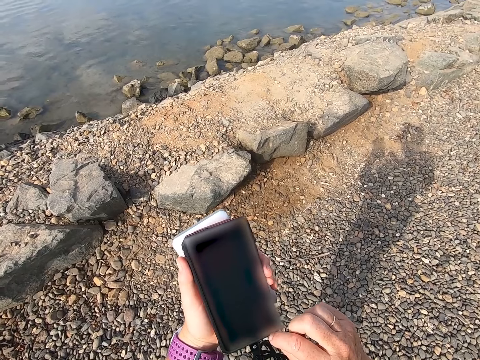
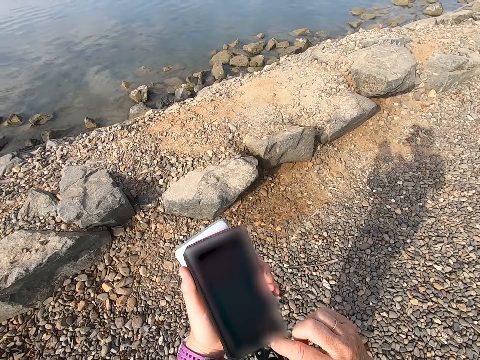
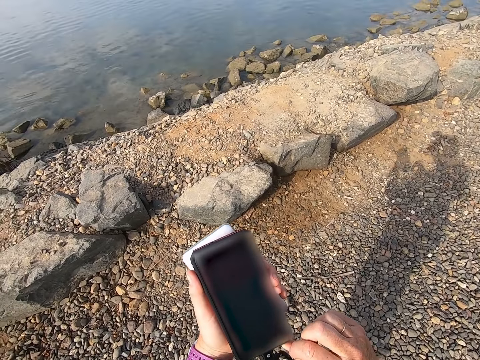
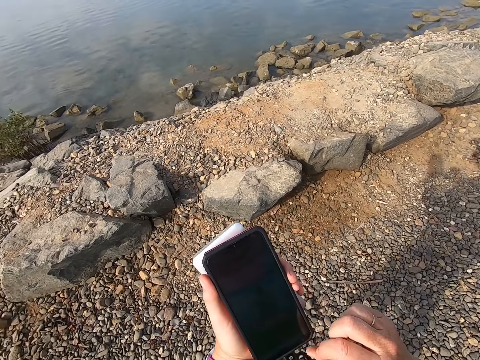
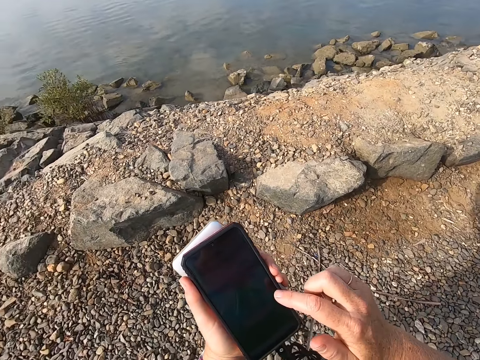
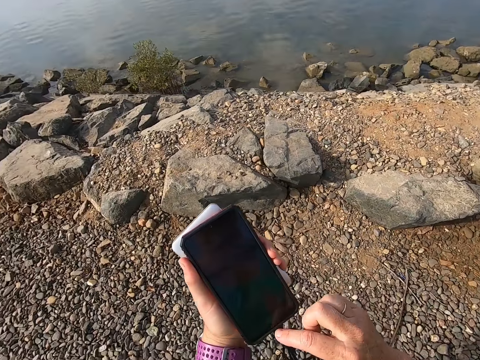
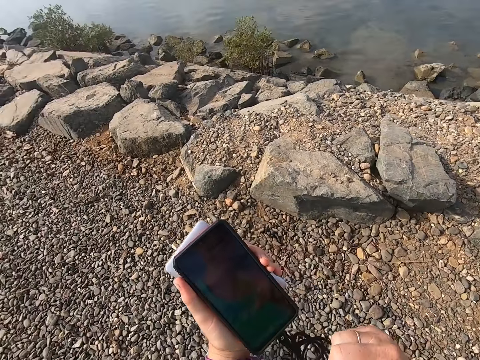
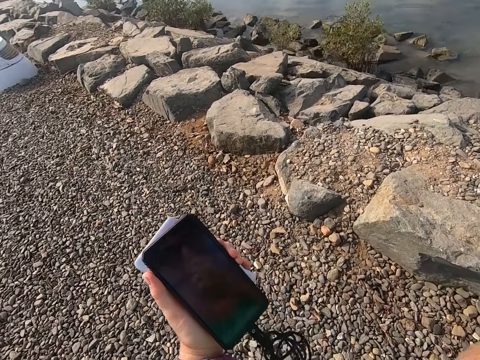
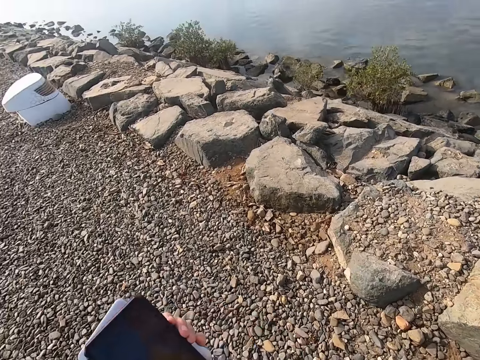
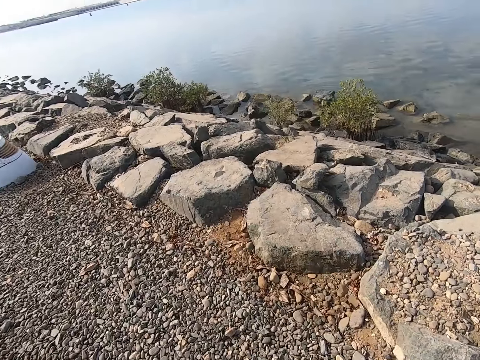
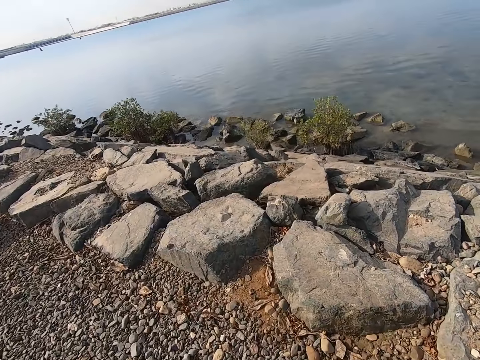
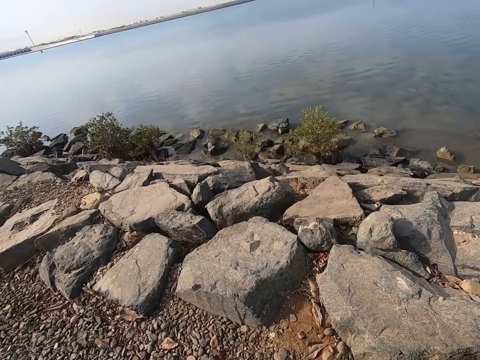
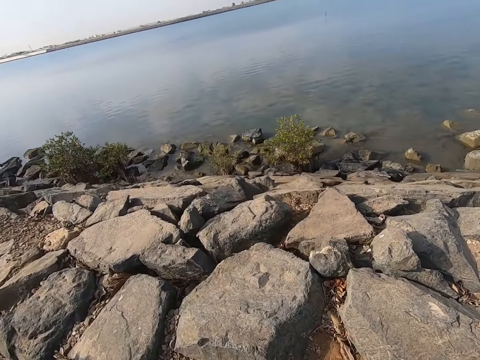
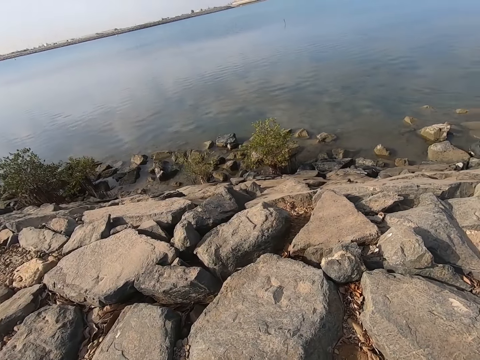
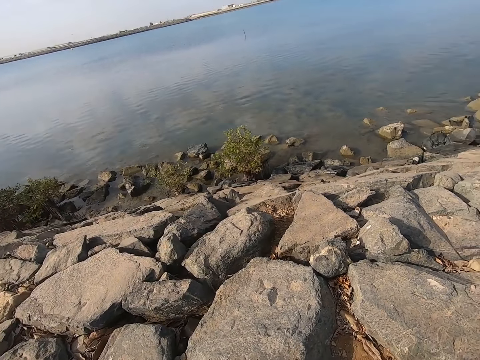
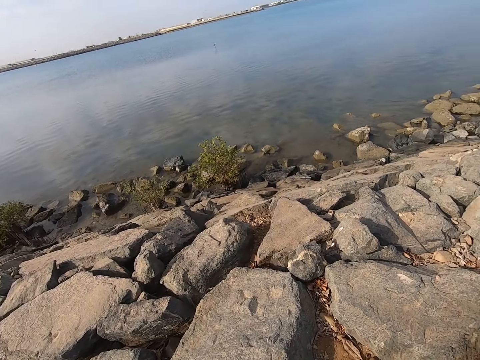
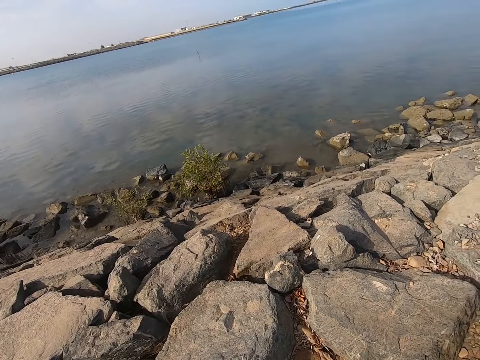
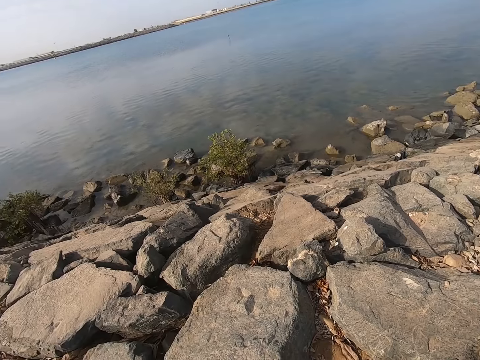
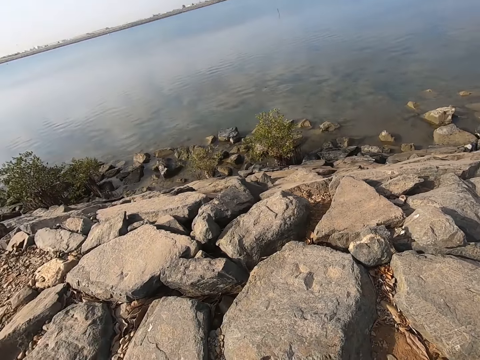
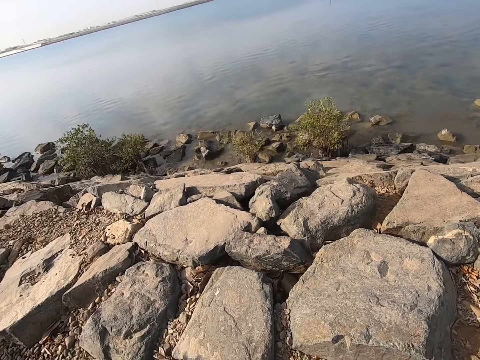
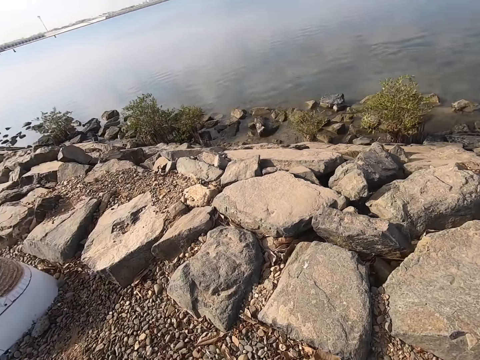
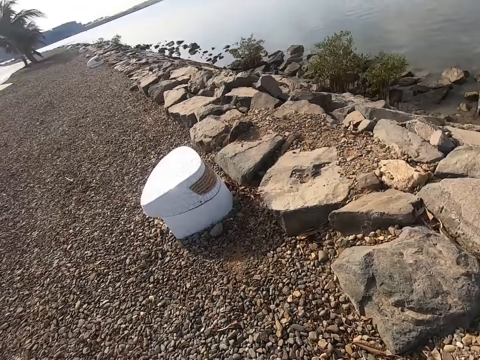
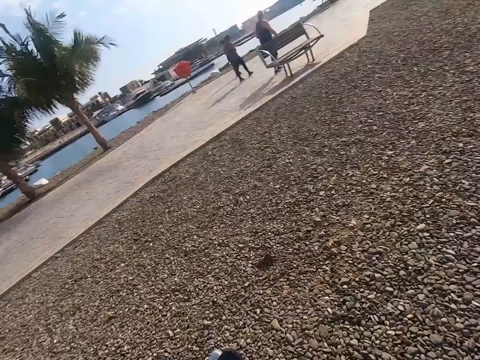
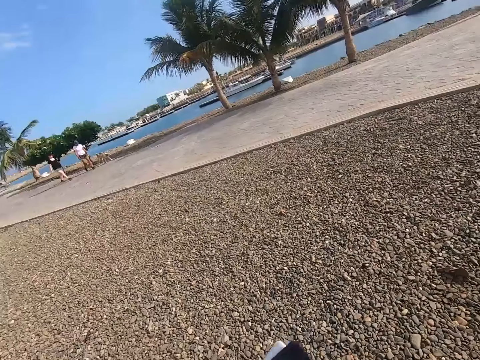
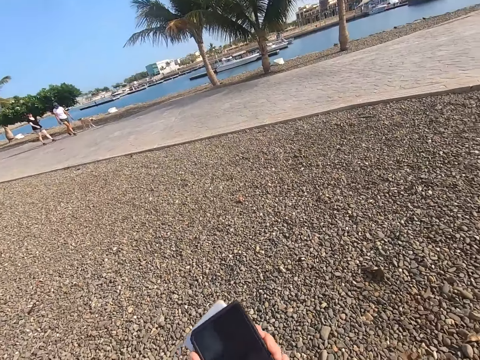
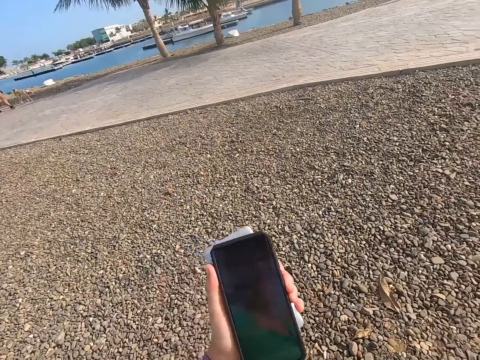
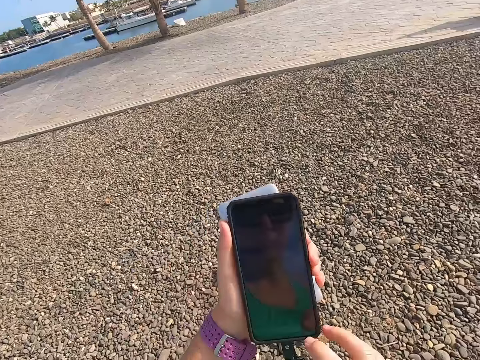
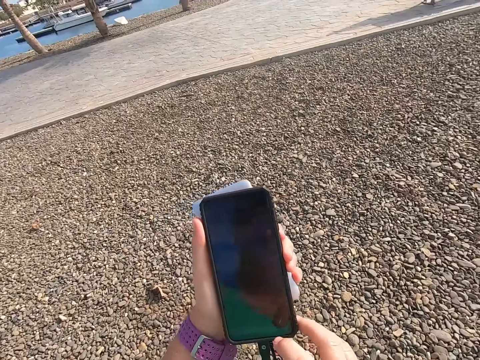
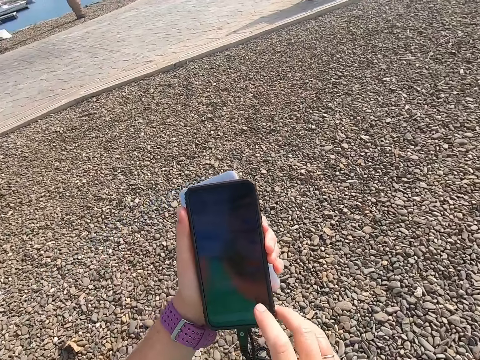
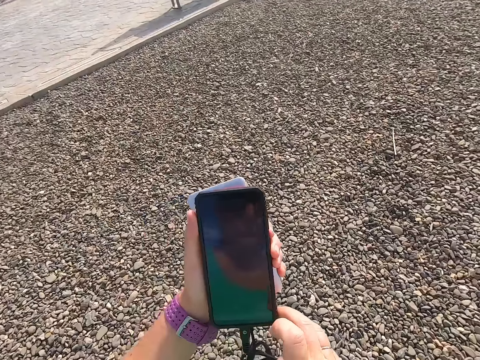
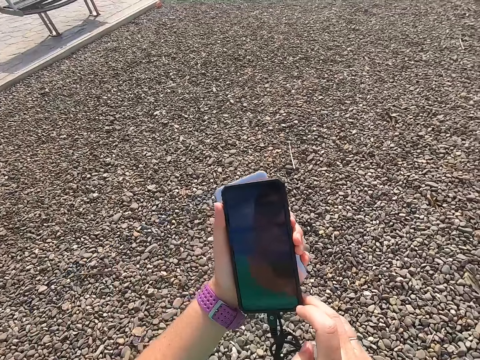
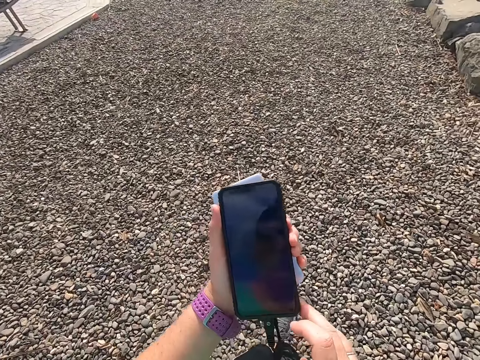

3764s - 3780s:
The camera wearer stands on the beach park. They walk around the water body. They walk on the beach park. They look around the water body. They turn. A person walks around. Another person walks around. The camera wearer operates a phone.

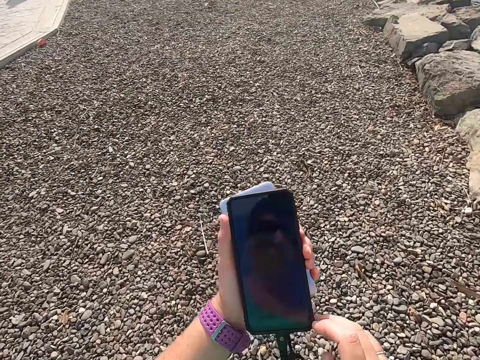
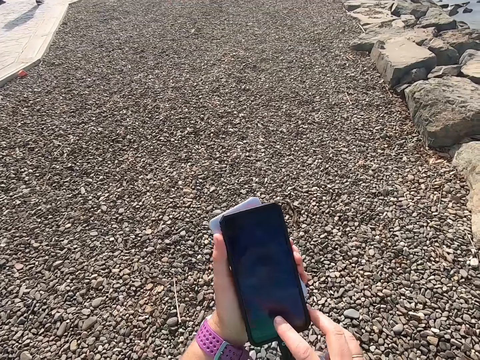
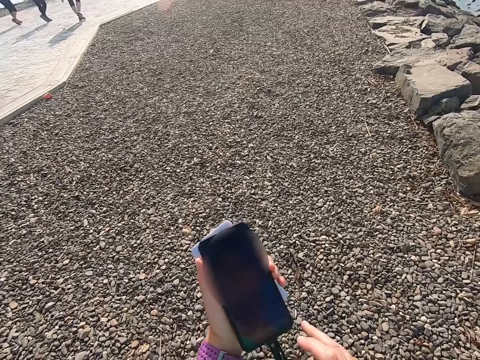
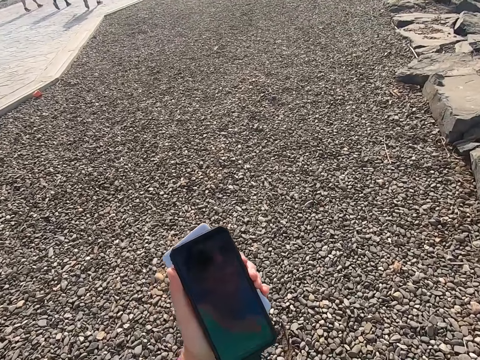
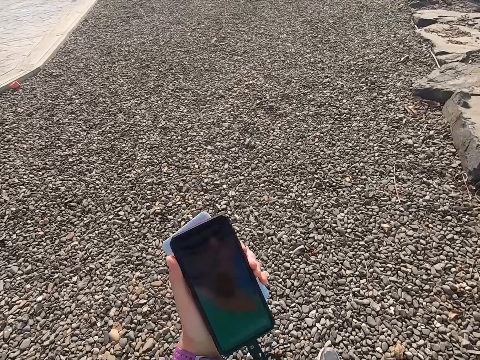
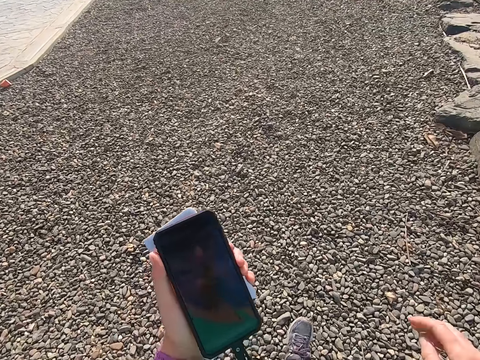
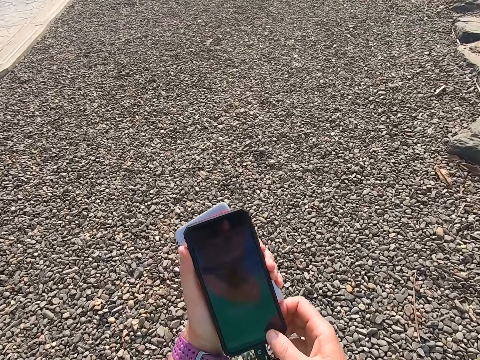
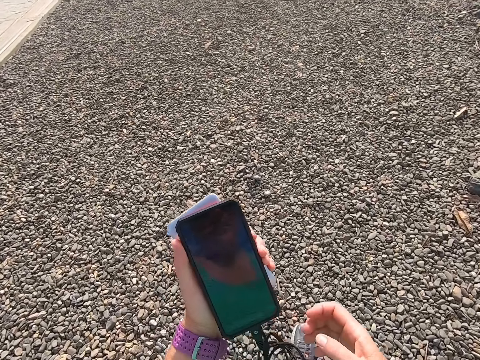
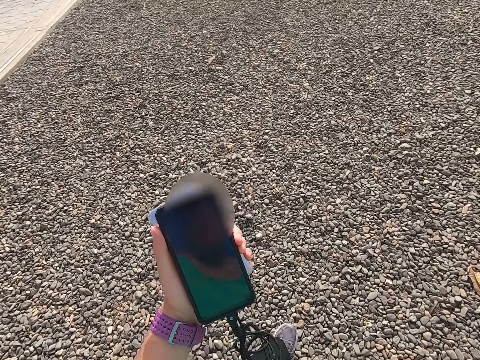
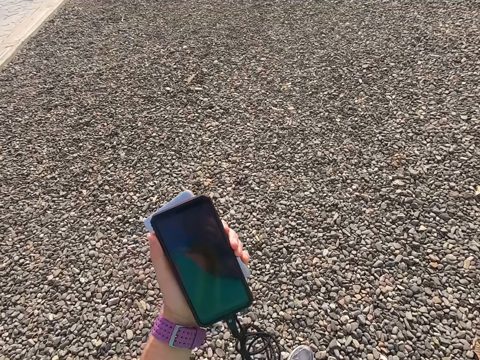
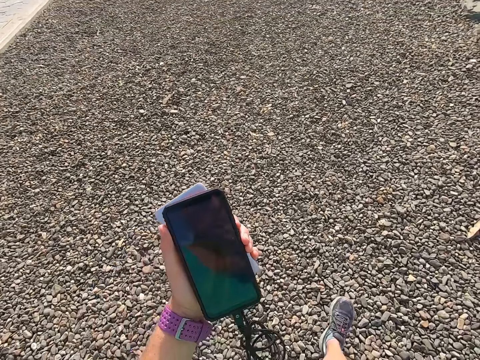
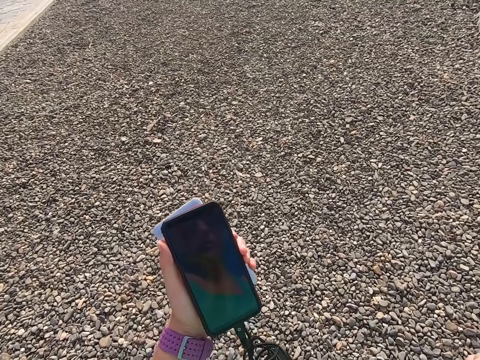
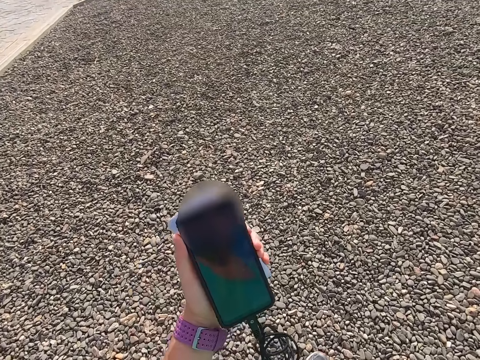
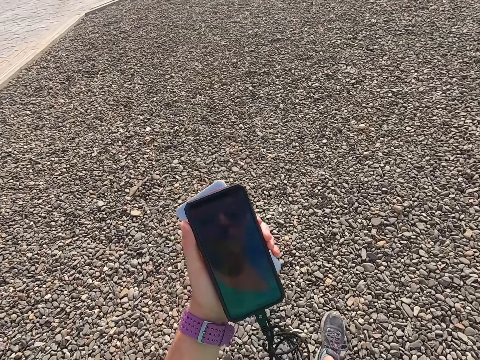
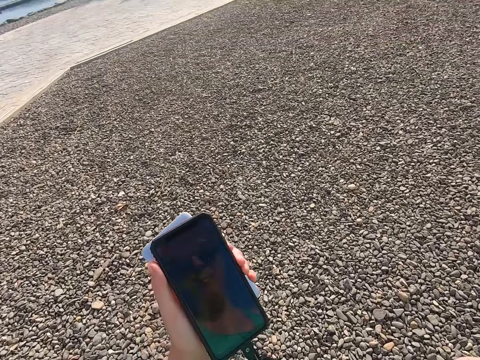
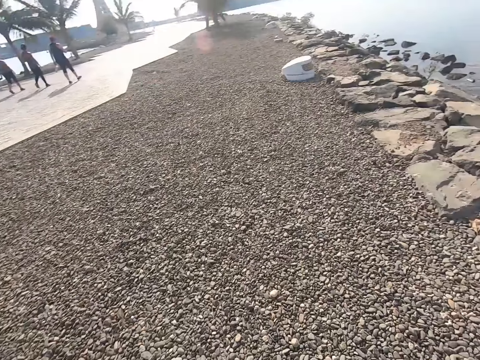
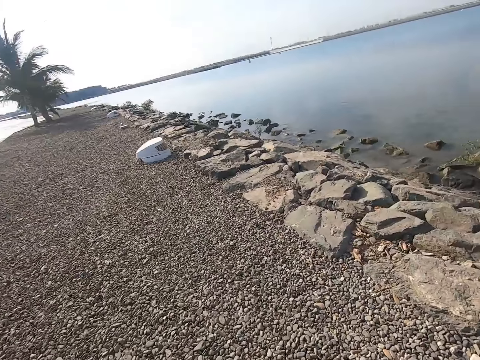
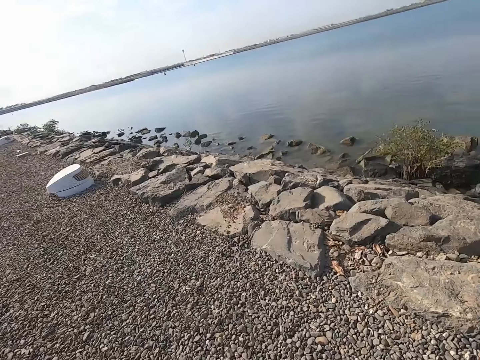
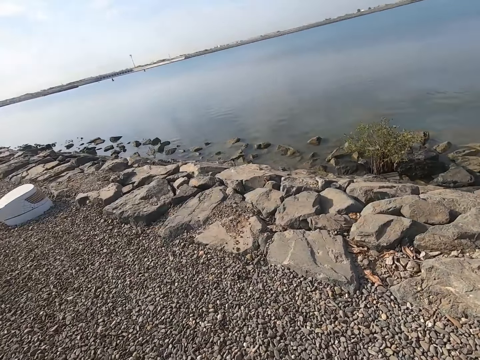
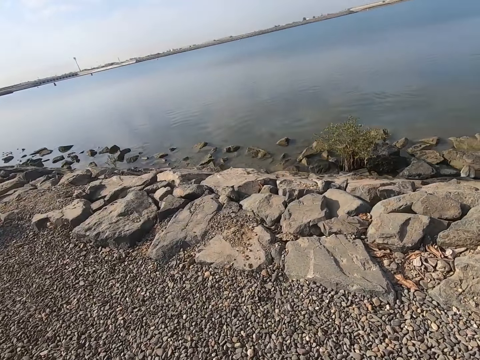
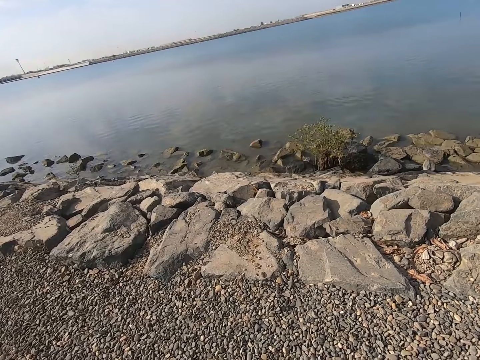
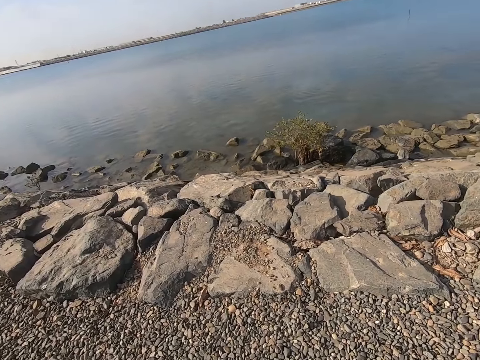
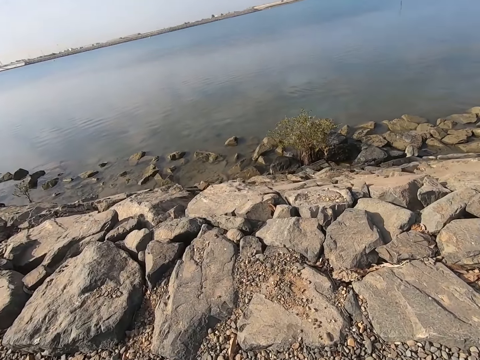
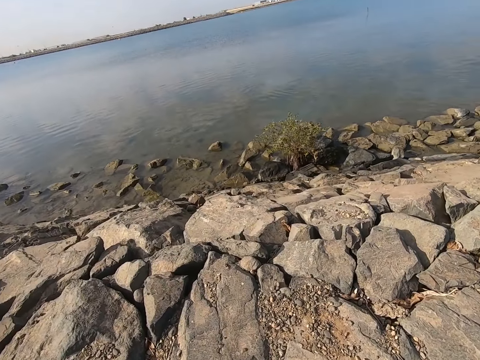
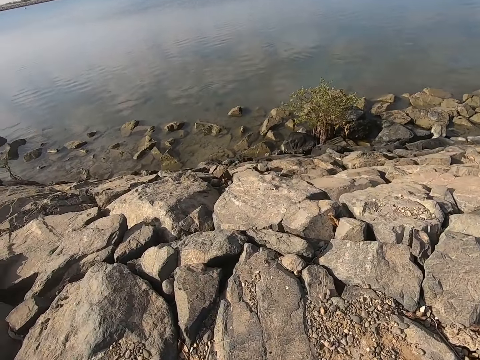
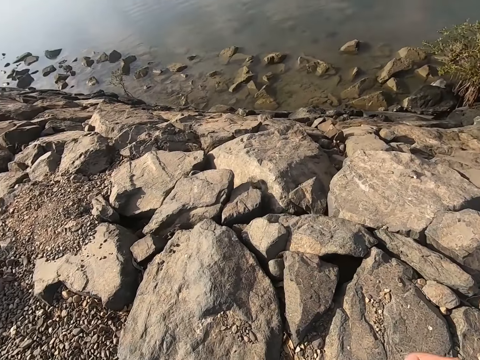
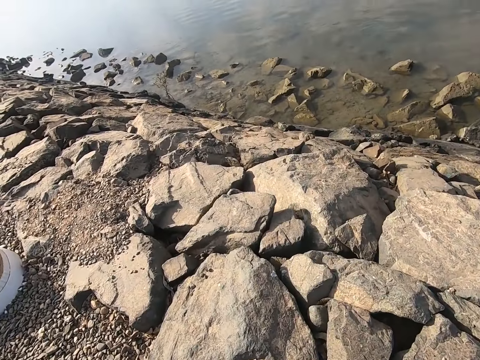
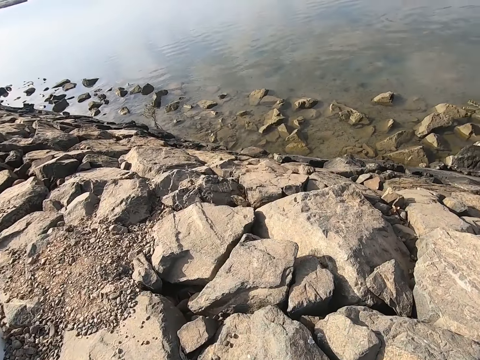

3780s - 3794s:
The camera wearer stares at a phone. They walk around. They stare at the waters.
